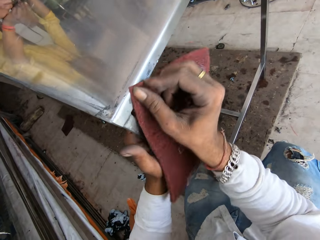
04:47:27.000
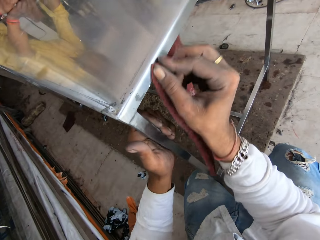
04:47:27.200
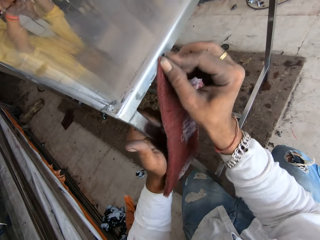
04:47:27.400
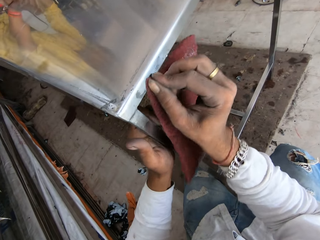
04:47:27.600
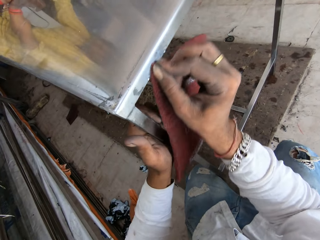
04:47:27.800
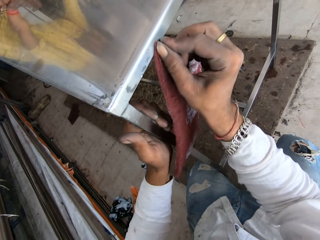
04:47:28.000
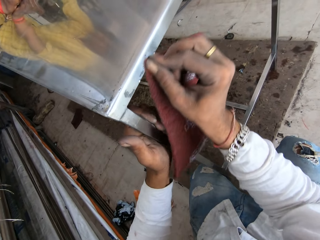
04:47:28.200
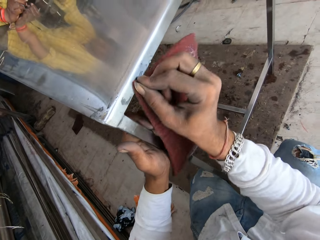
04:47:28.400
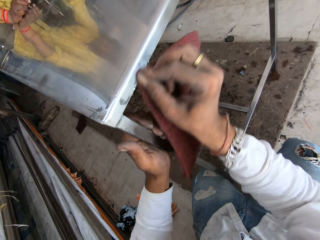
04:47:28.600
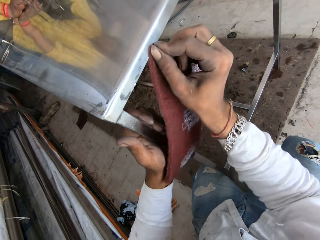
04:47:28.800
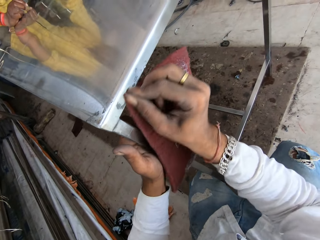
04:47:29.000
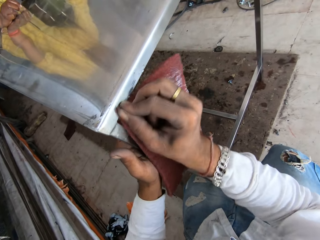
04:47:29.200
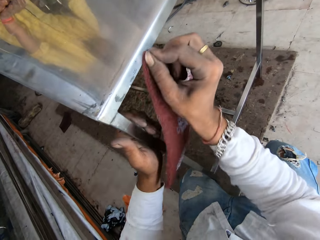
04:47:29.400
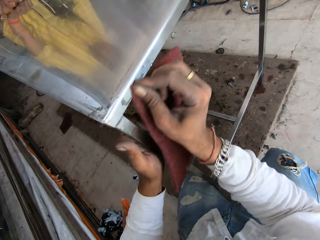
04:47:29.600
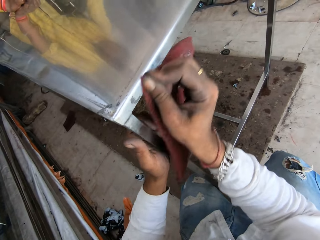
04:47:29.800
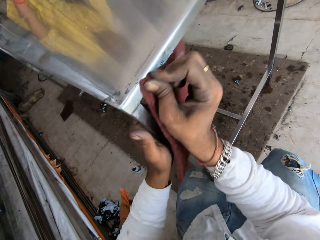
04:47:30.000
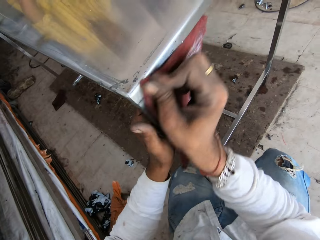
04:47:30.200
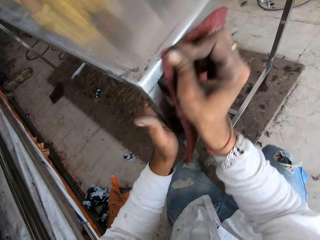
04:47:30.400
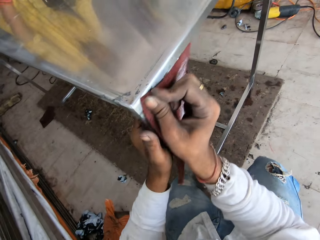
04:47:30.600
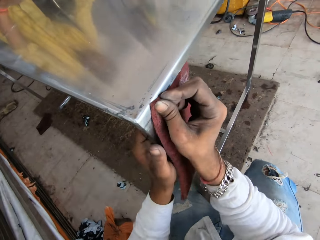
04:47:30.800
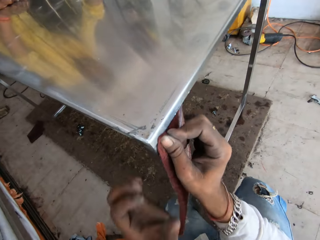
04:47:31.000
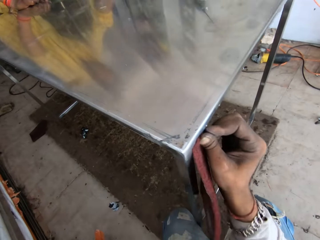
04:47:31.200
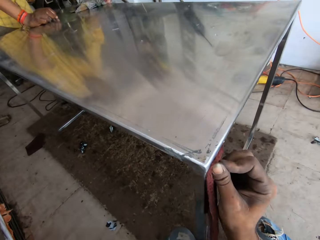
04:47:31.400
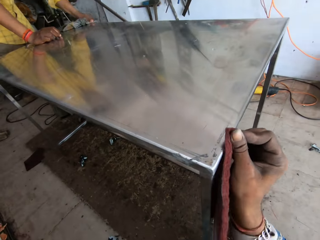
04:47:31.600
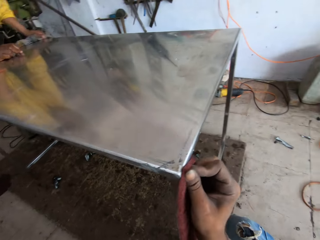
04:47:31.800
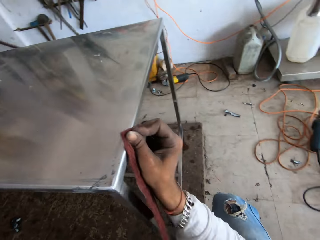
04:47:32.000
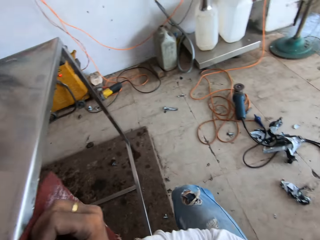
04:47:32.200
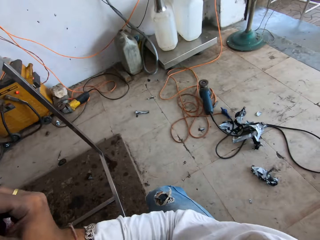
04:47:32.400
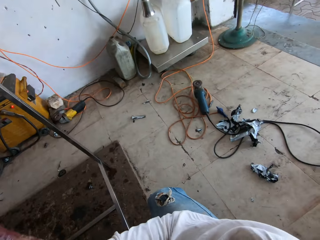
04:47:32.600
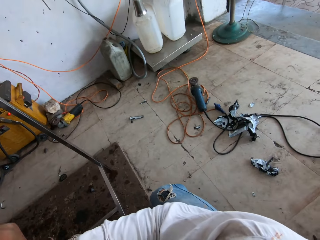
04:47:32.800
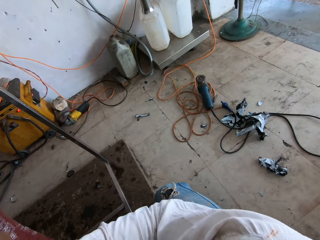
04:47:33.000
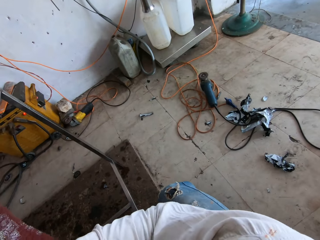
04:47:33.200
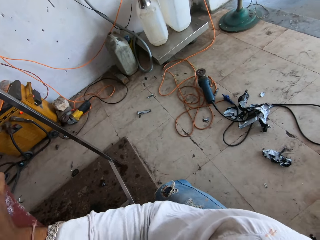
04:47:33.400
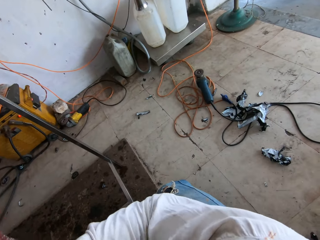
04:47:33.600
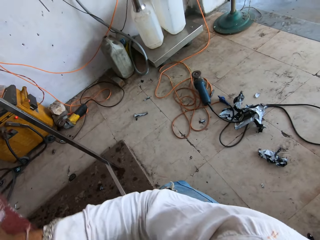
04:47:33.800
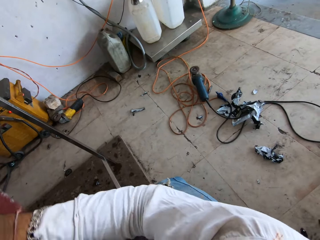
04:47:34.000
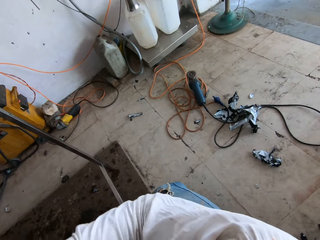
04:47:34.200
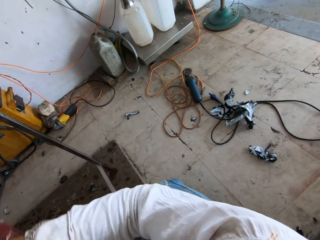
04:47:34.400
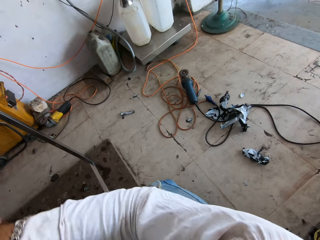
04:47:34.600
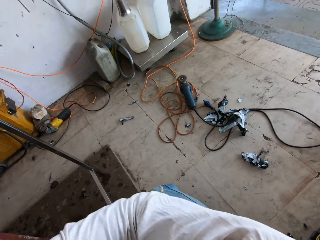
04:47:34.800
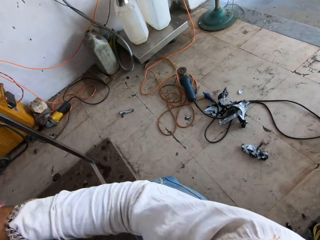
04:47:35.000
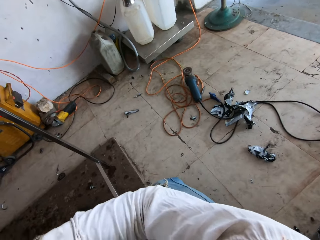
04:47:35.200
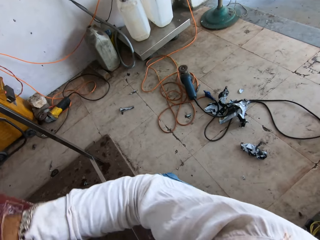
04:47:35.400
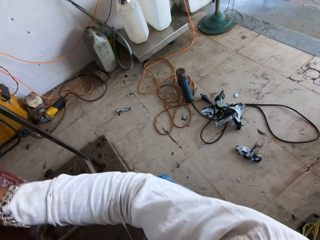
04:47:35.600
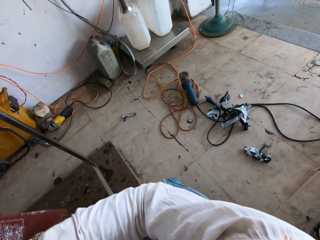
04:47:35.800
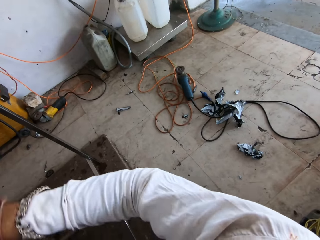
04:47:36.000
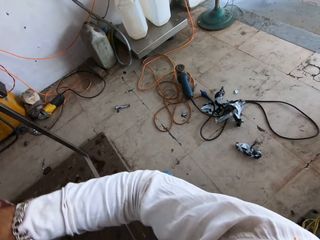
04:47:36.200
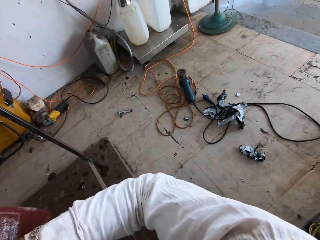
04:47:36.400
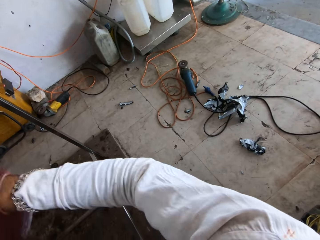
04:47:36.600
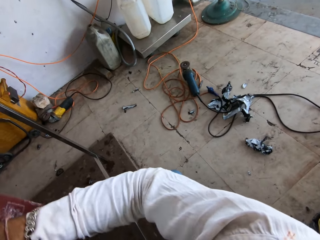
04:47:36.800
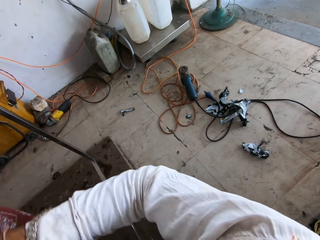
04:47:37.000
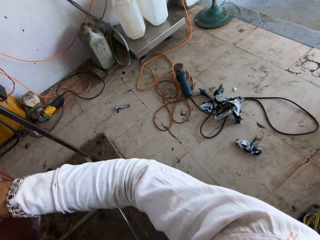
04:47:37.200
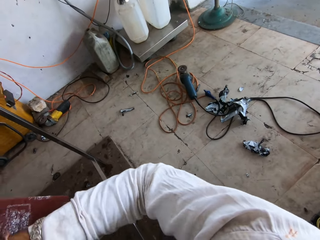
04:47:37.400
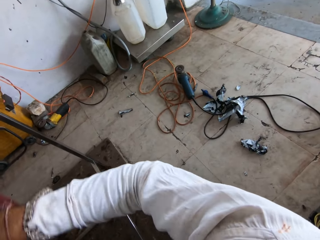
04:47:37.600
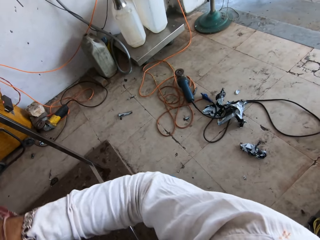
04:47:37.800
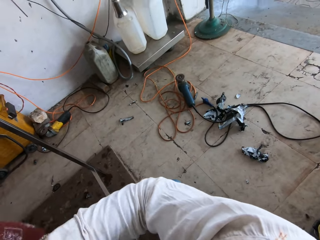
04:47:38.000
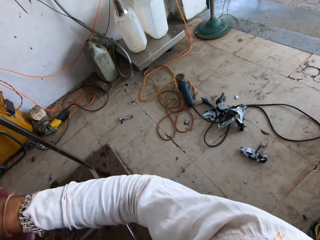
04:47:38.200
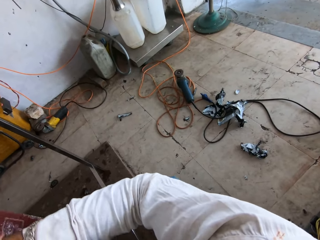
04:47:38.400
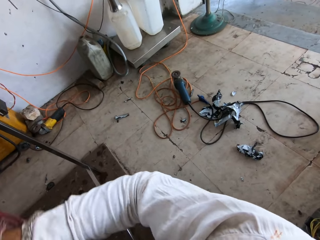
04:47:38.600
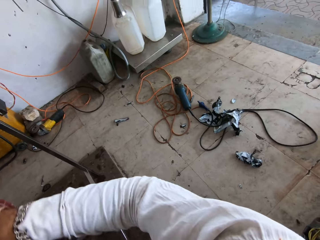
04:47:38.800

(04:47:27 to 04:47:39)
The camera wearer looks around the welding shop room.

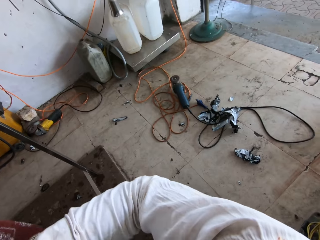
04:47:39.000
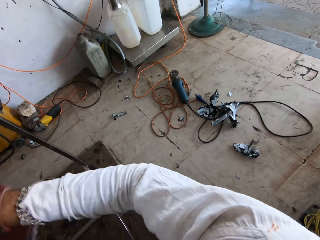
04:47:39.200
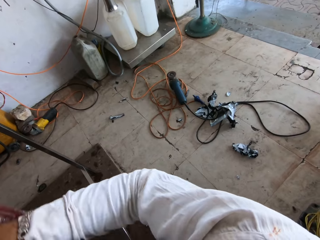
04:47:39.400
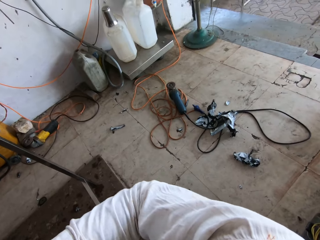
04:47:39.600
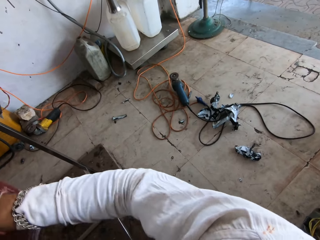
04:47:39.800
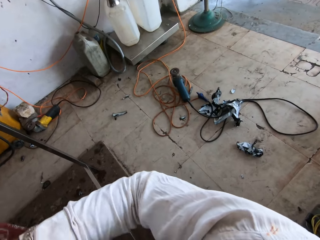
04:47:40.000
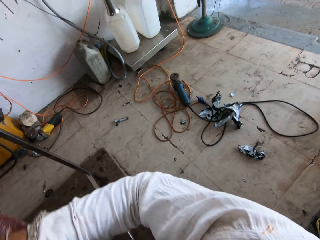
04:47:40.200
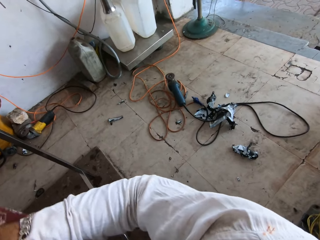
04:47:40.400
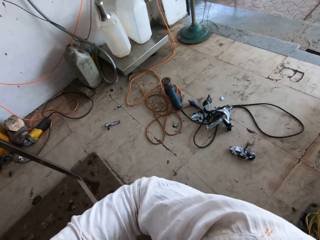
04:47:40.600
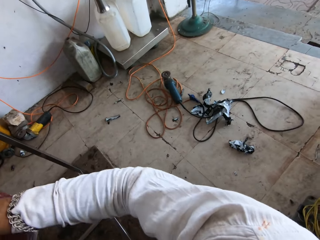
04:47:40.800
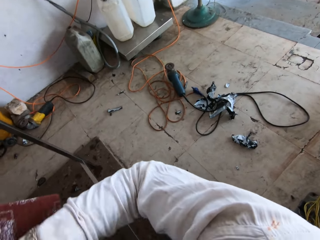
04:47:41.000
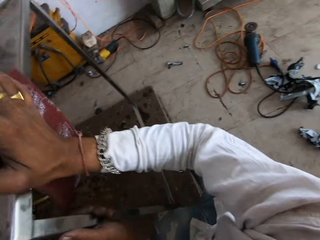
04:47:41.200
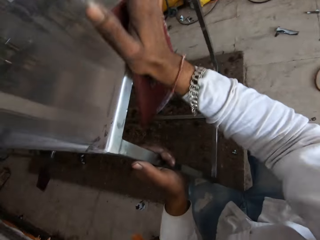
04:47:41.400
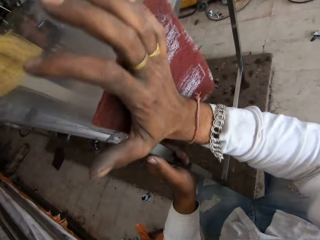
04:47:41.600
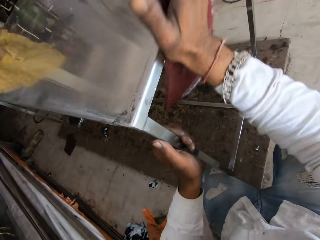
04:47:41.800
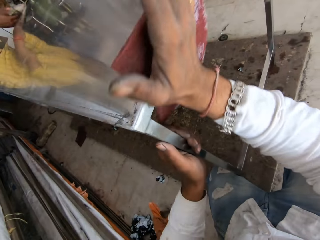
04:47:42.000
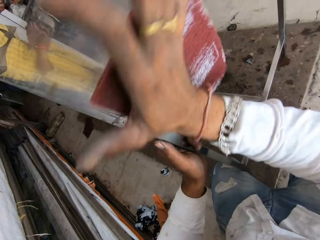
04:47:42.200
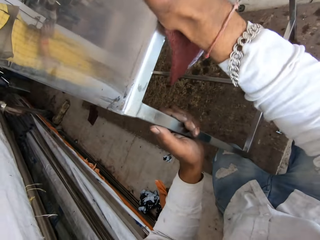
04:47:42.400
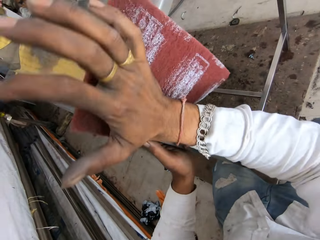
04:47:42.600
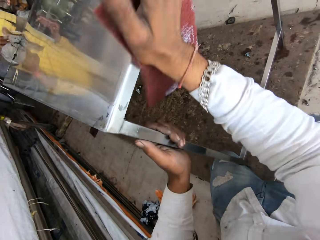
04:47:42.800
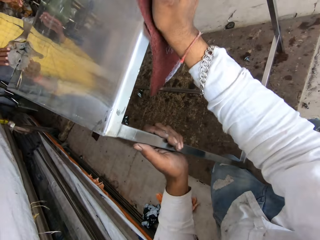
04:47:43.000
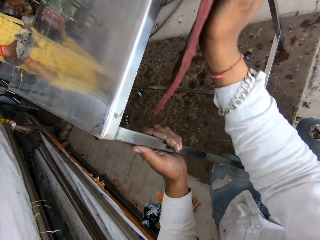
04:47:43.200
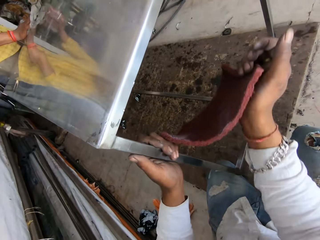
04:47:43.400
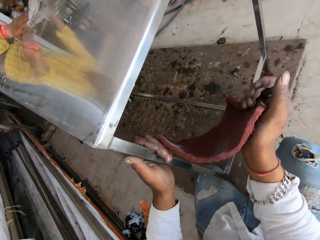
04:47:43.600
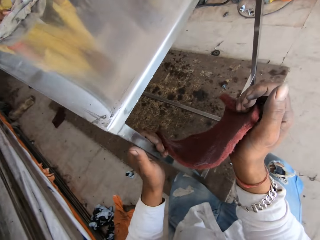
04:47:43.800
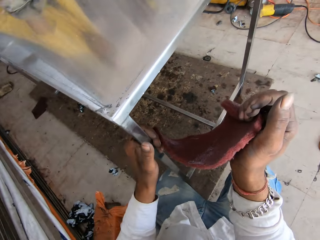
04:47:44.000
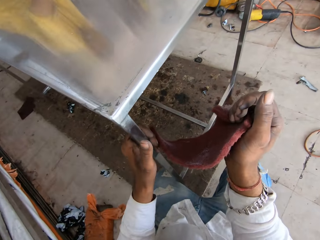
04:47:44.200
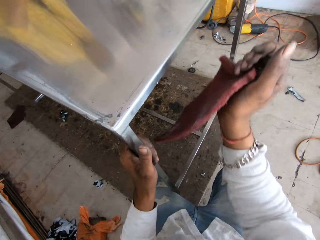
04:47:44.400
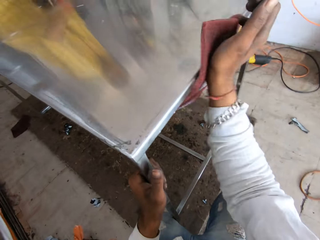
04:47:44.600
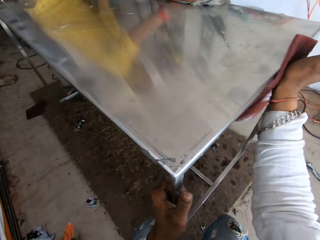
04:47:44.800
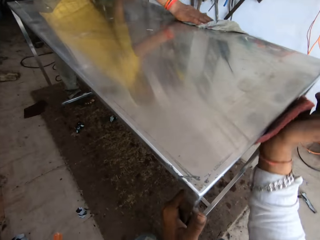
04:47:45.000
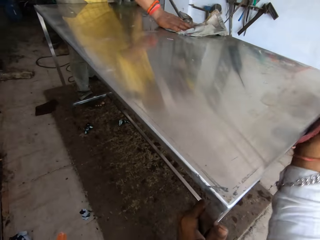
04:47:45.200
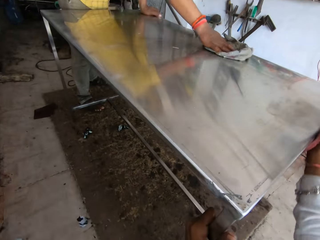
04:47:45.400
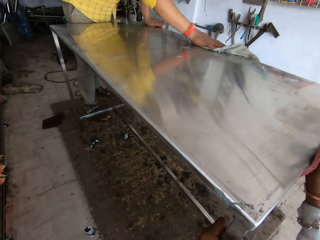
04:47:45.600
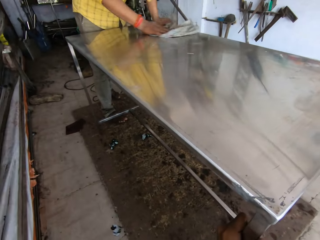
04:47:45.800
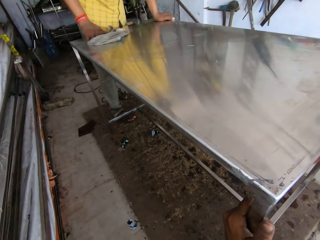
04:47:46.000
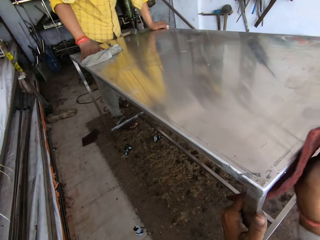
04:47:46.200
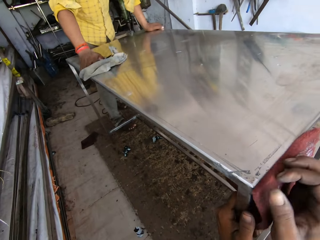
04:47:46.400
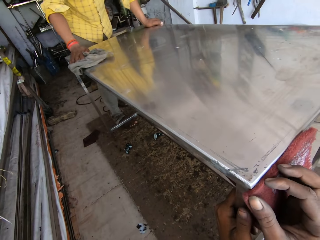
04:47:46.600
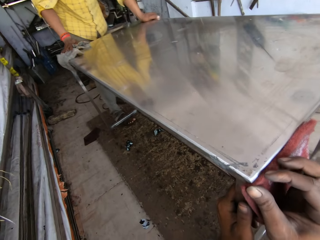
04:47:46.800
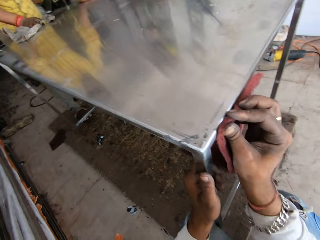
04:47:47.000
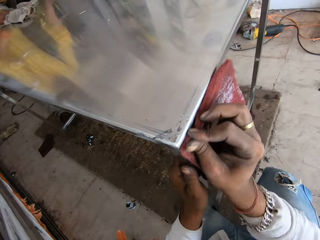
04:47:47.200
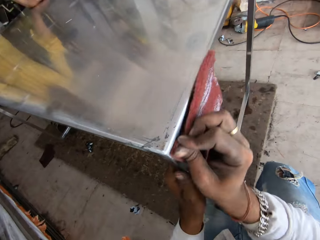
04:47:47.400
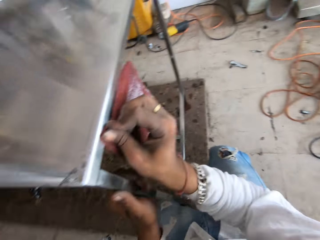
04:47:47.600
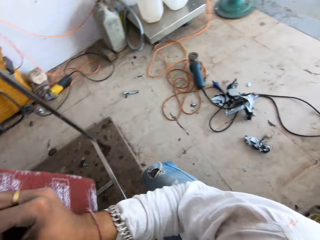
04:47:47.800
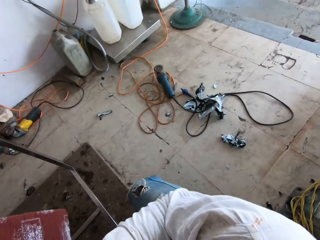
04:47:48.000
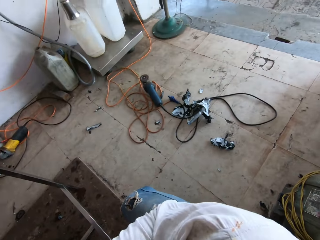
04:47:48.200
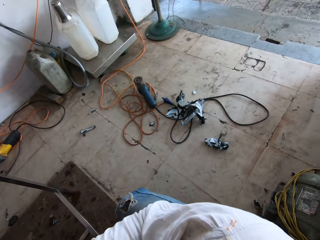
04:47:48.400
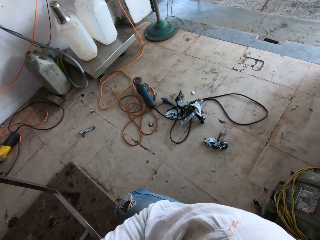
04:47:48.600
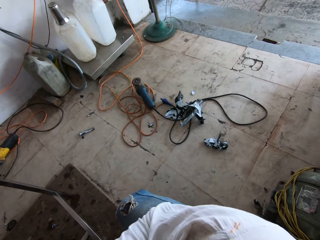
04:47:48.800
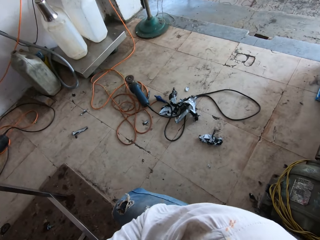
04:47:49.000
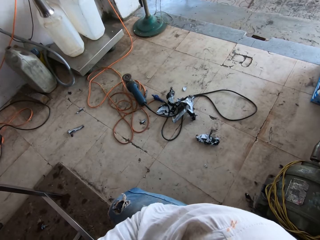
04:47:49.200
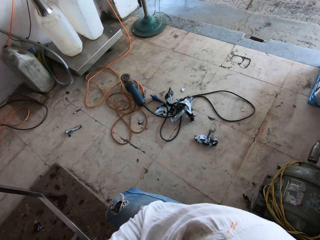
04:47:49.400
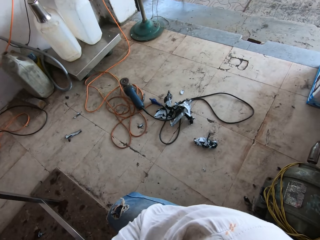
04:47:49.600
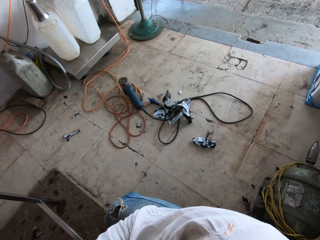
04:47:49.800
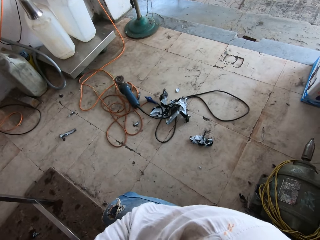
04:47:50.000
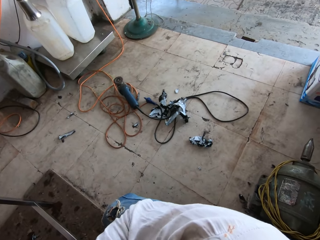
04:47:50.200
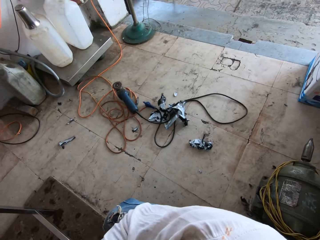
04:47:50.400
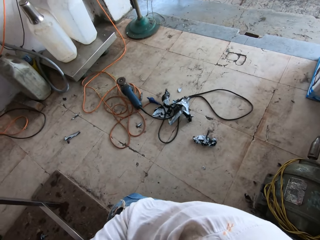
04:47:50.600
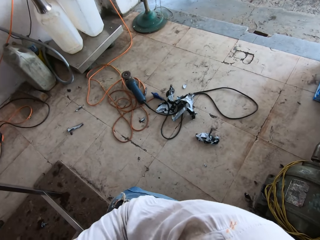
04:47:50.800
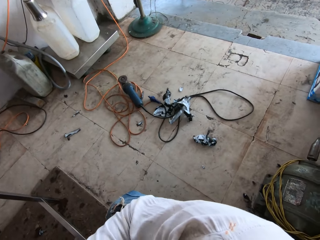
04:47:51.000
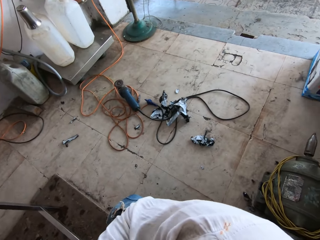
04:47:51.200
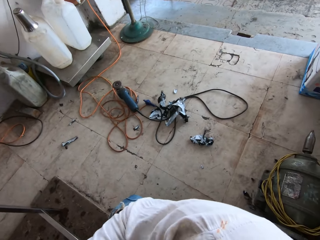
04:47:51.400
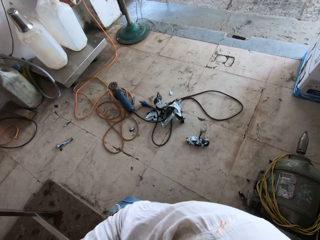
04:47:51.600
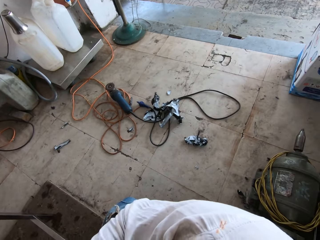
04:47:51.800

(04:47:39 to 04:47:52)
The camera wearer converses. A man cleans the top surface of the table with a piece of cloth. The camera wearer scrubs the table edge with a piece of sponge or sandpaper. They look around the welding shop room.
